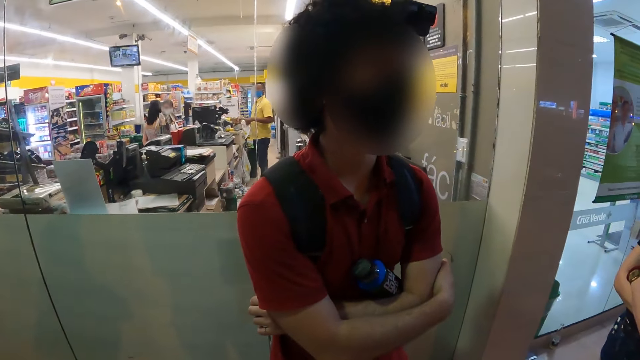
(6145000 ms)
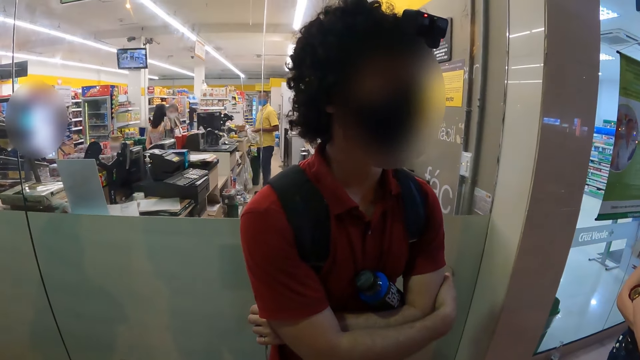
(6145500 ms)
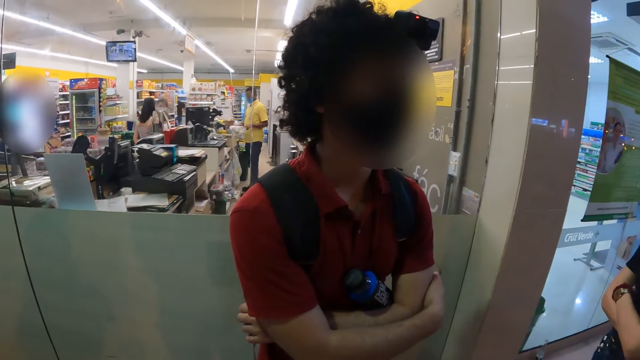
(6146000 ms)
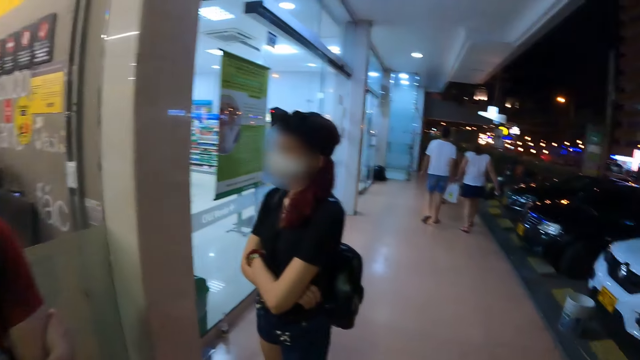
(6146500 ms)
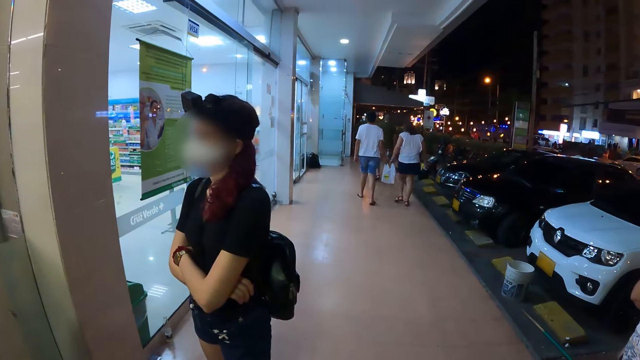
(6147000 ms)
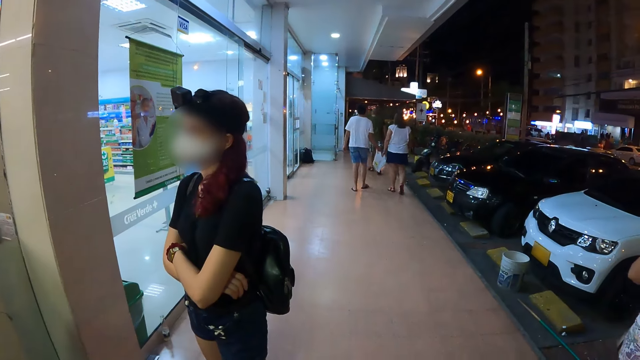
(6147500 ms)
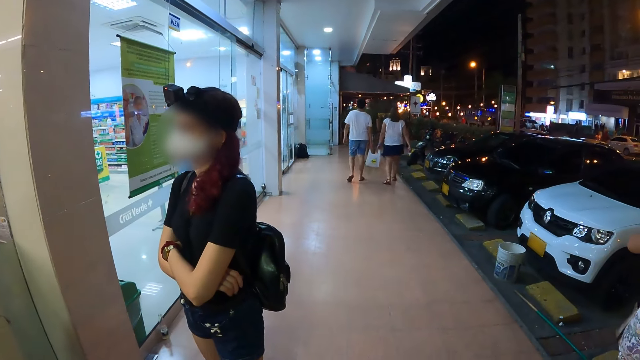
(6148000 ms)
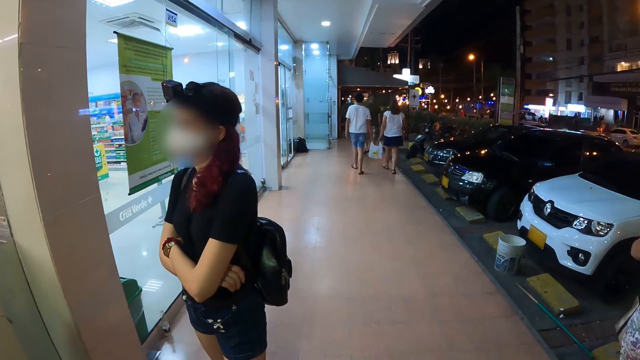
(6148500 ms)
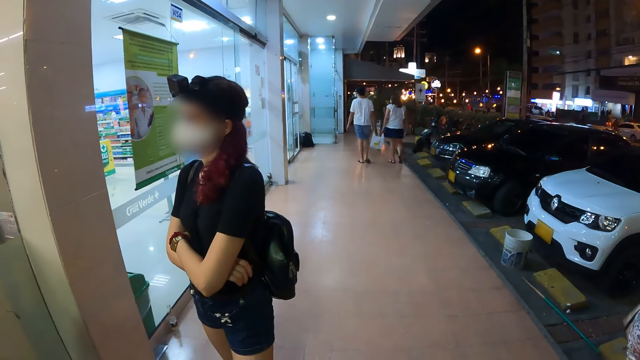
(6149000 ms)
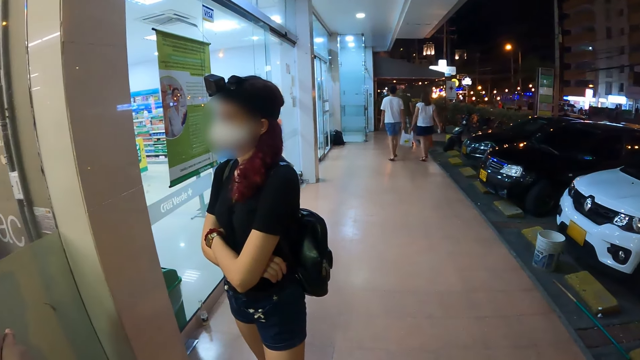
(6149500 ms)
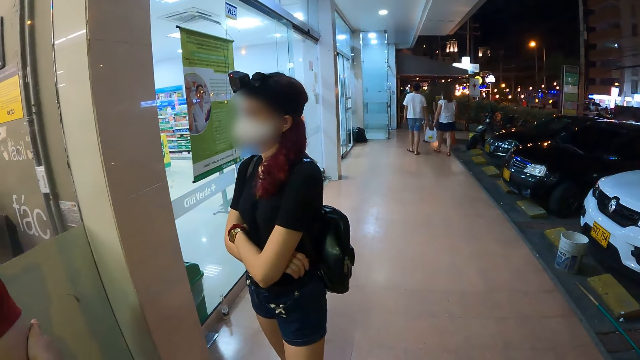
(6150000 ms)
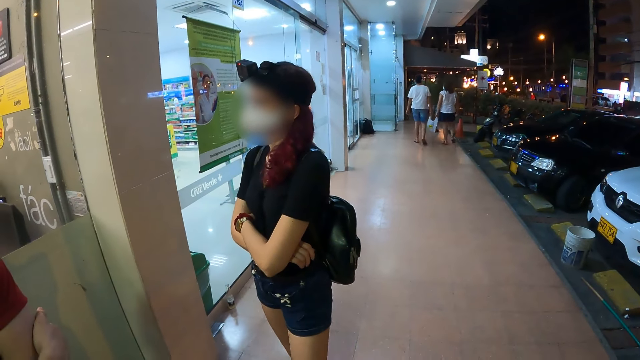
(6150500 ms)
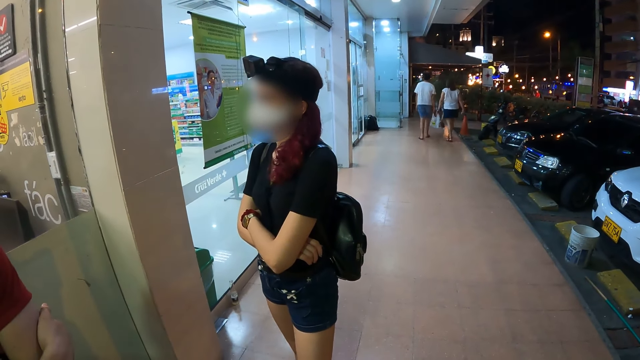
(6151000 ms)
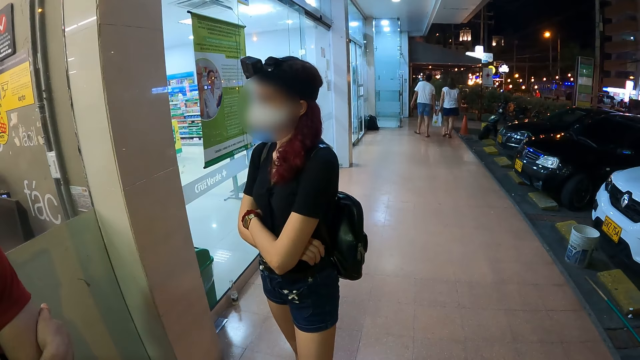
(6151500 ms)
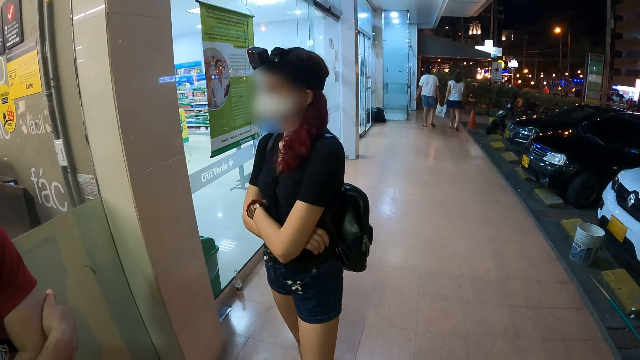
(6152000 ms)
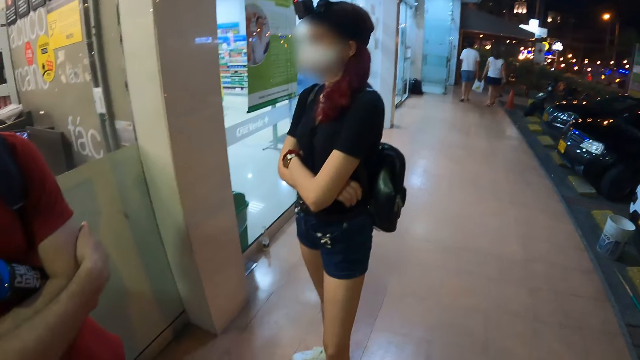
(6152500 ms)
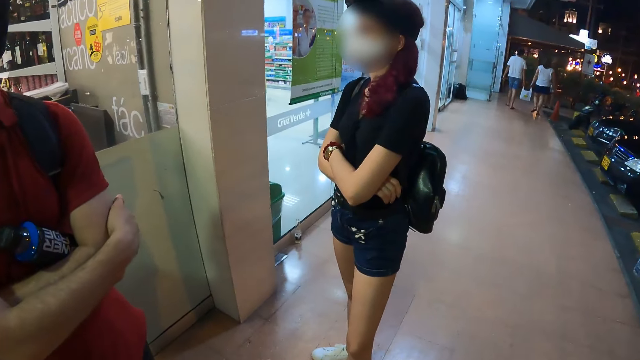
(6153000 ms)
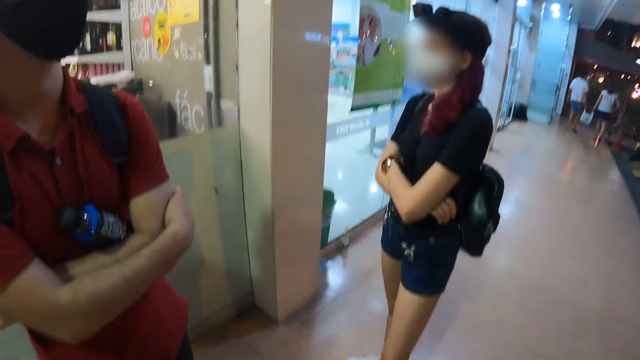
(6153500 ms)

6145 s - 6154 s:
The camera wearer turns towards the man. They turn towards the woman. Another woman and a third woman carry the nylon bag with their hands.

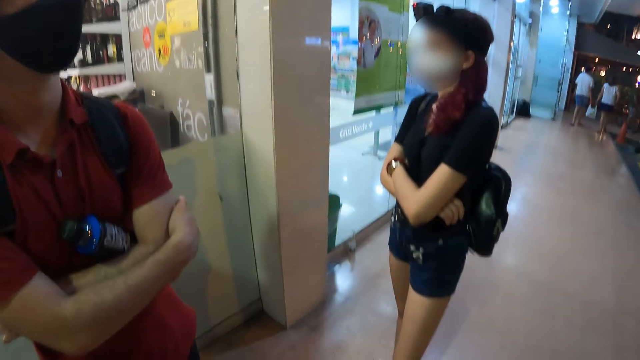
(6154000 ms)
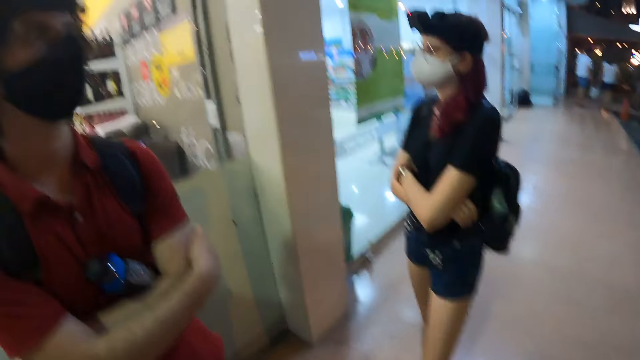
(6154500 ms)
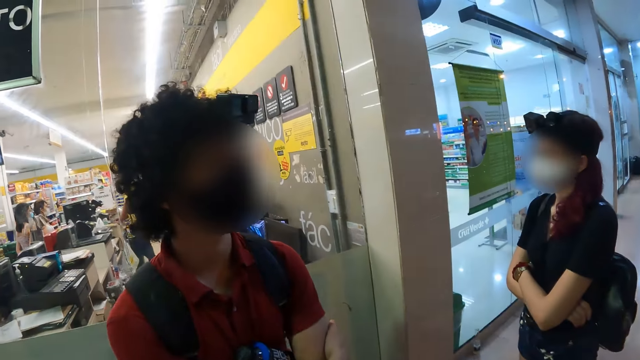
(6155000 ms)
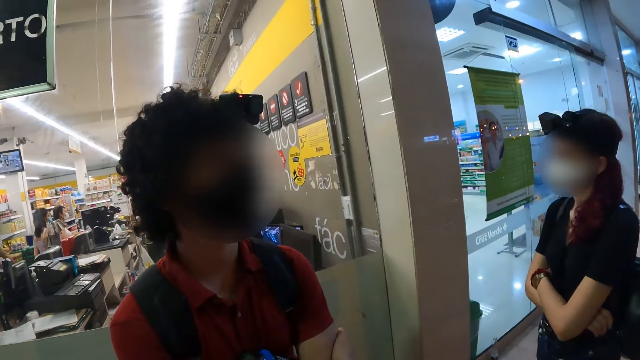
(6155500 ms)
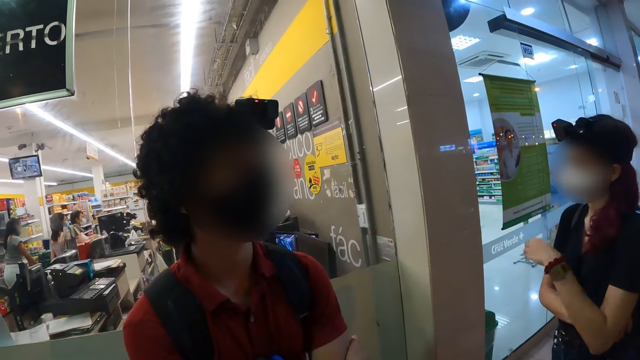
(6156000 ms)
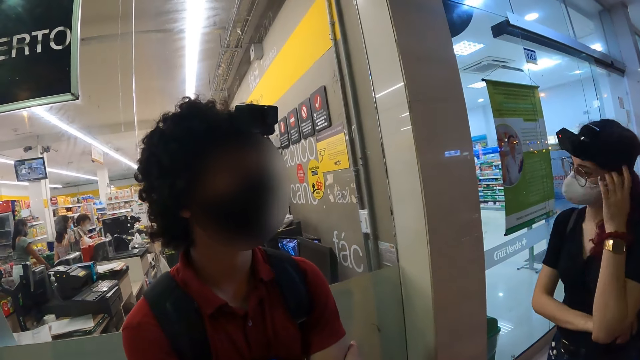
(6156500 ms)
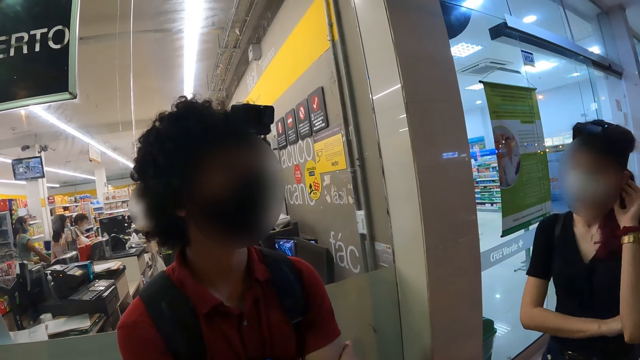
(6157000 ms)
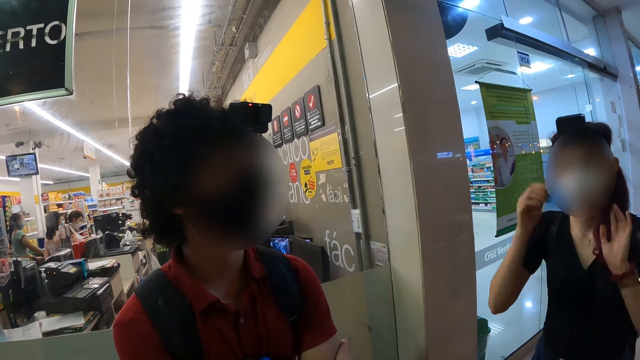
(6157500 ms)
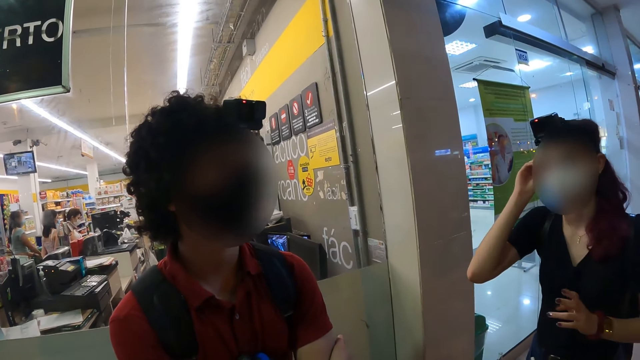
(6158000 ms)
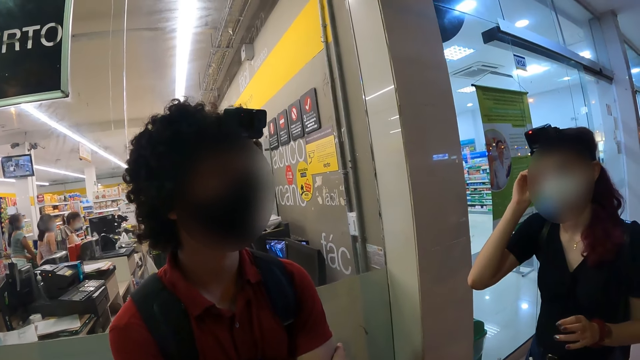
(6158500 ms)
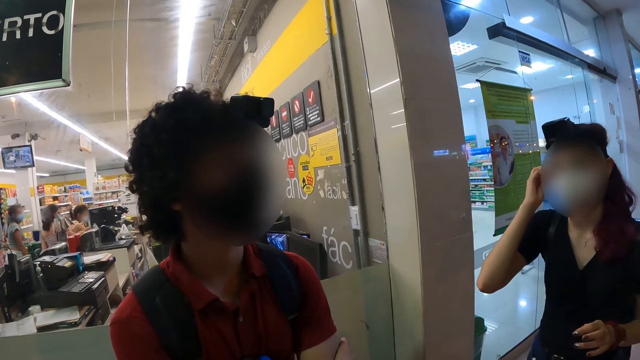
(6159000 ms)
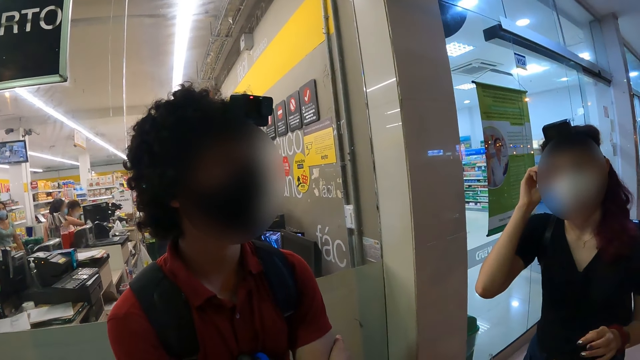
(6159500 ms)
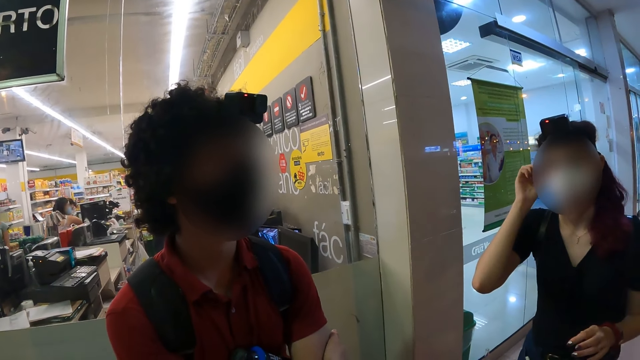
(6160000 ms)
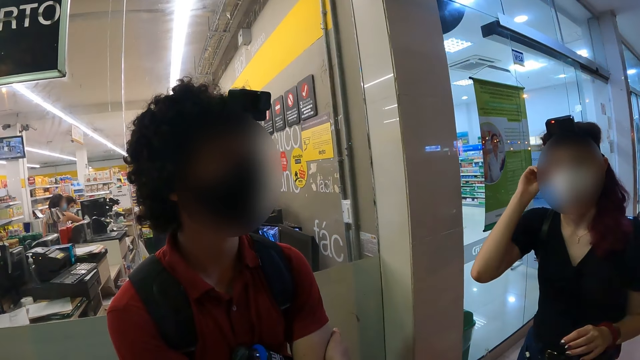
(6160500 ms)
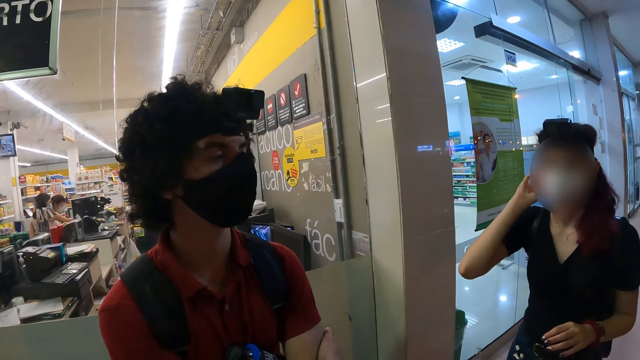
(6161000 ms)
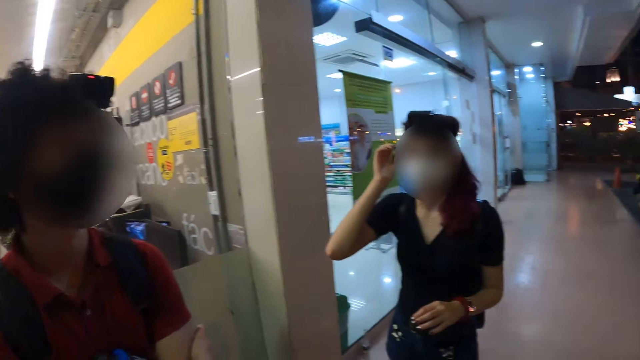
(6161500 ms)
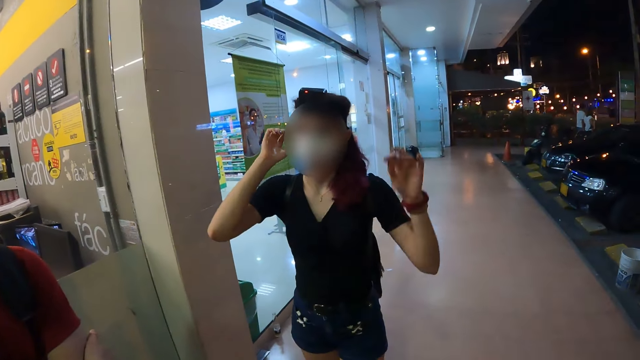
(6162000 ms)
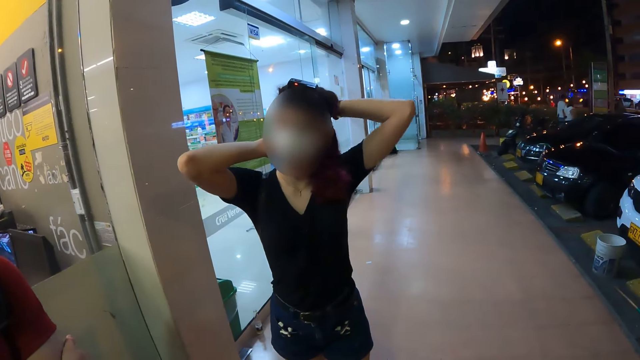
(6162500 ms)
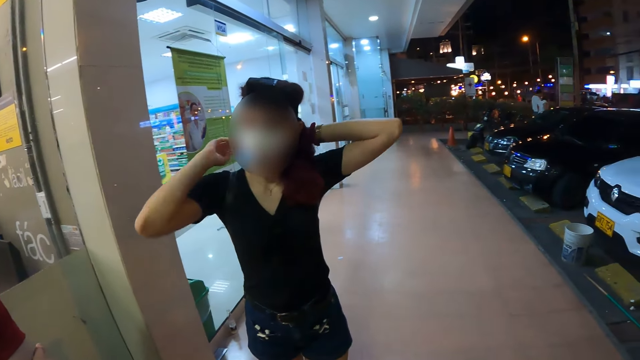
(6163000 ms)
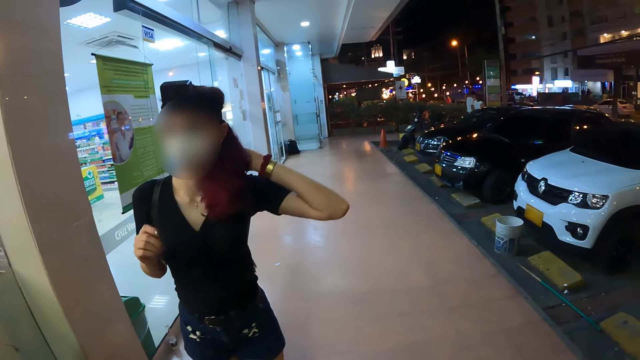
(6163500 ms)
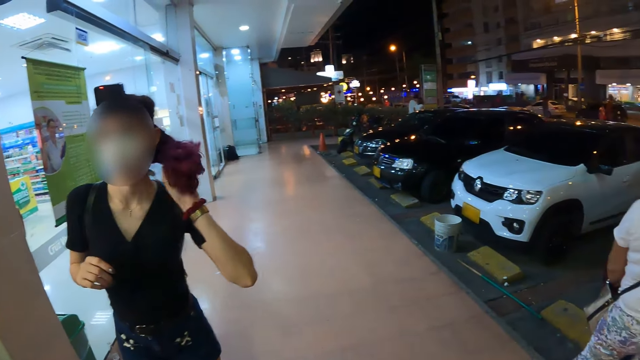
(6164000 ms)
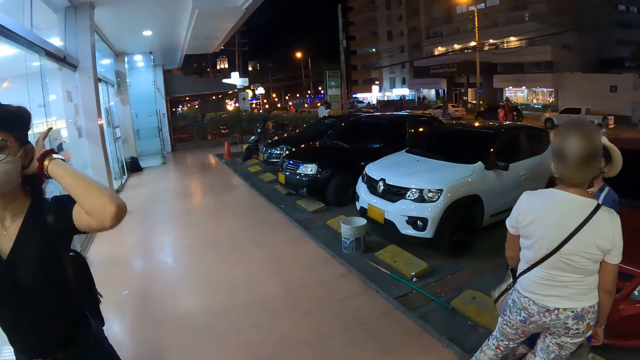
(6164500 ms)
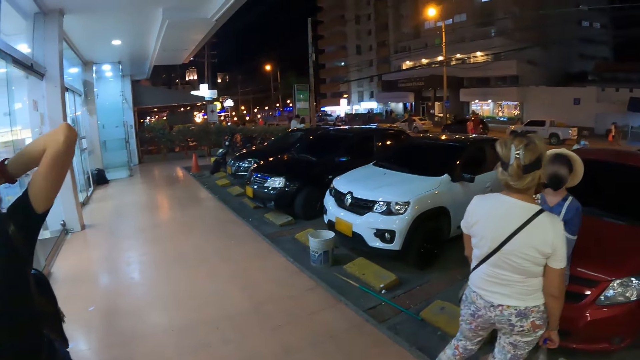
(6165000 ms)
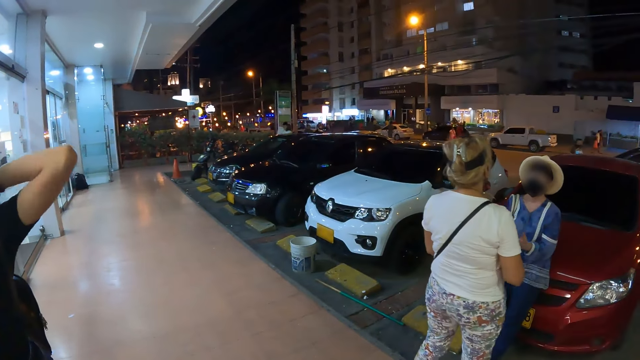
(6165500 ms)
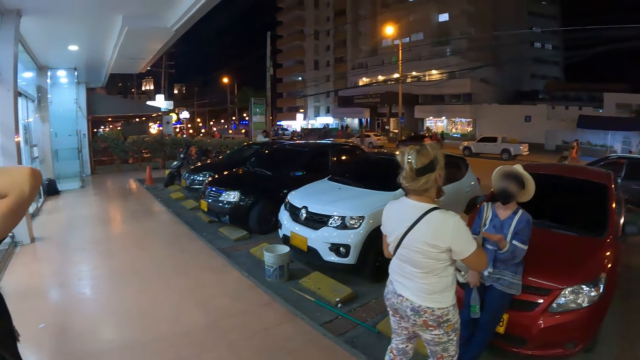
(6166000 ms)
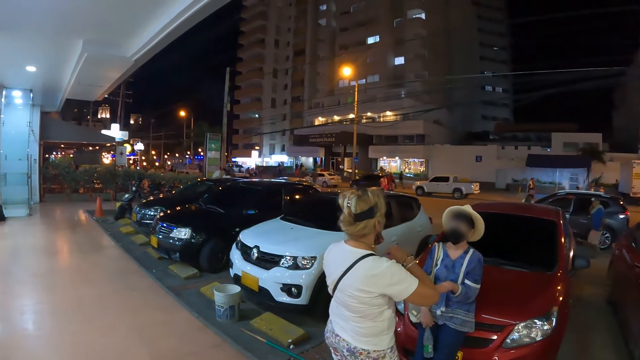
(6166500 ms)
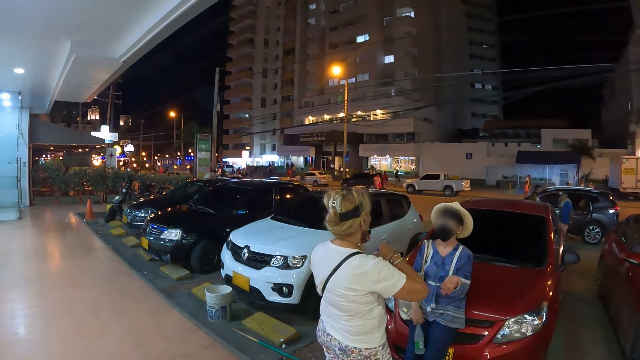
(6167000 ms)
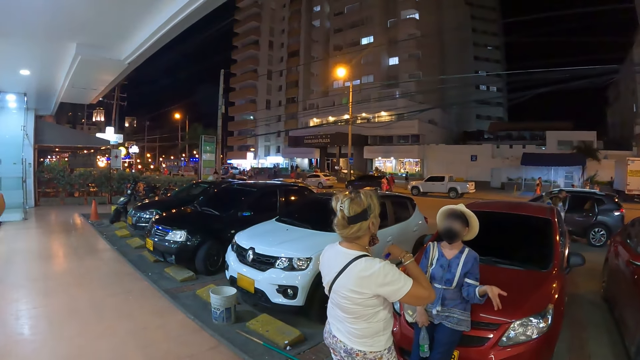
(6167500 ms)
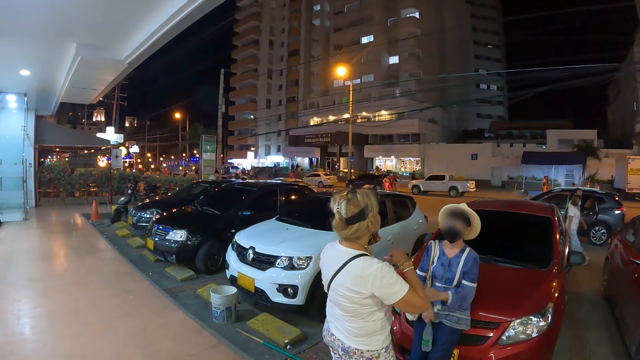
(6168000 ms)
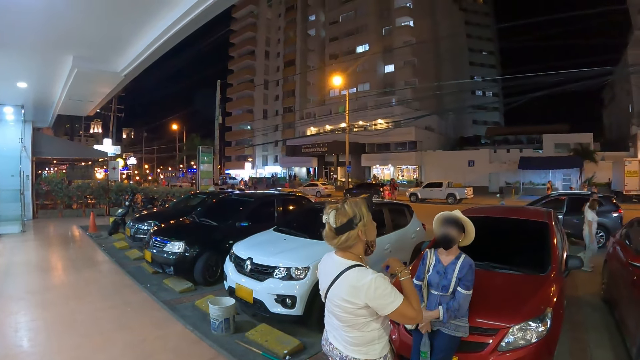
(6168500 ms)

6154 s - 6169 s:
The camera wearer turns towards the man. The woman packs her hair with her left hand. The woman removes her left hand from her hair. The woman packs her hair with her right hand. The woman packs her hair with her left hand. The woman removes her right hand from her hair. The camera wearer turns towards another woman and a third woman. The second woman demonstrates to the third woman with her left hand. The third woman opens the bottle of water in her left hand with her right hand. The third woman nods her head.
